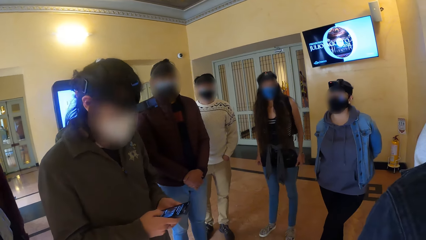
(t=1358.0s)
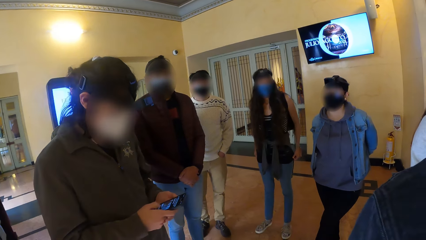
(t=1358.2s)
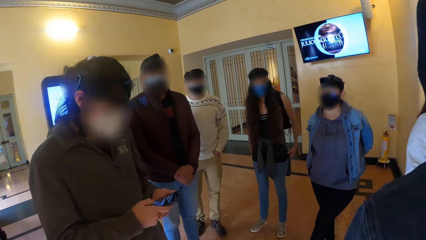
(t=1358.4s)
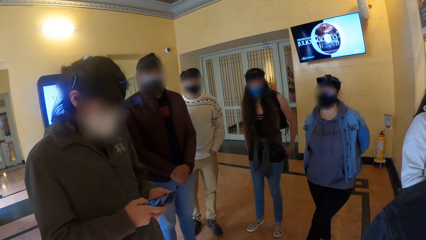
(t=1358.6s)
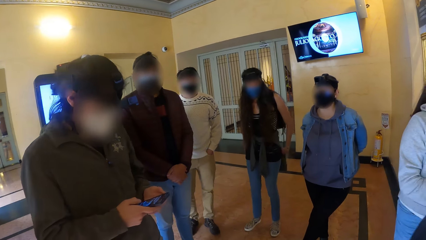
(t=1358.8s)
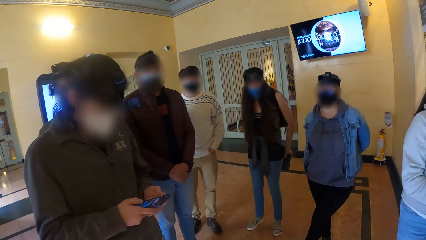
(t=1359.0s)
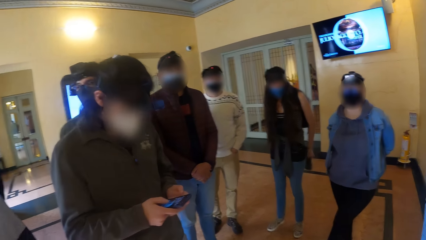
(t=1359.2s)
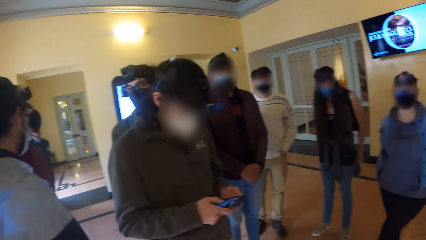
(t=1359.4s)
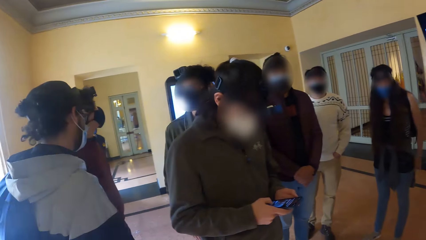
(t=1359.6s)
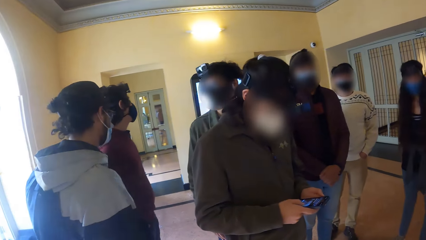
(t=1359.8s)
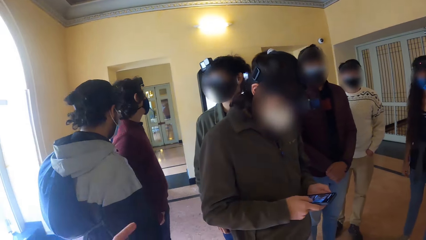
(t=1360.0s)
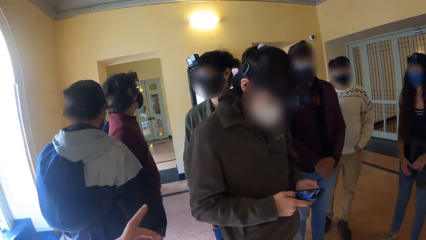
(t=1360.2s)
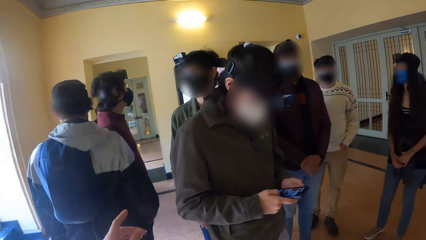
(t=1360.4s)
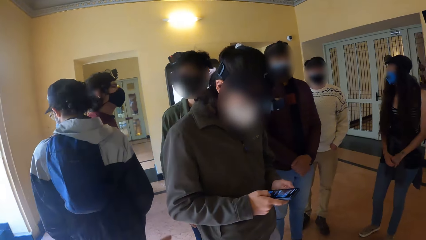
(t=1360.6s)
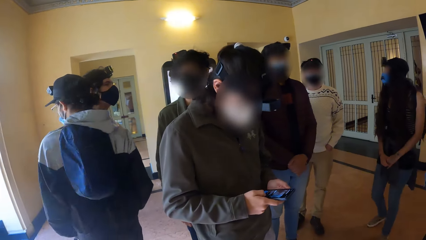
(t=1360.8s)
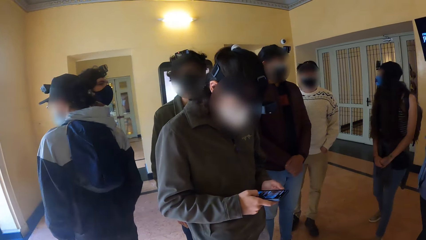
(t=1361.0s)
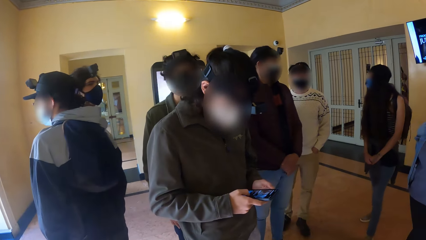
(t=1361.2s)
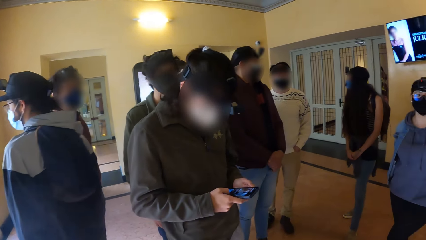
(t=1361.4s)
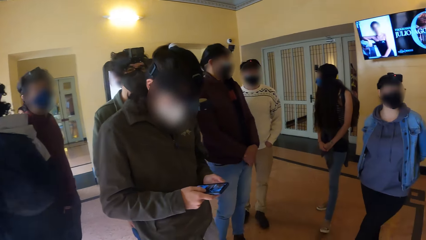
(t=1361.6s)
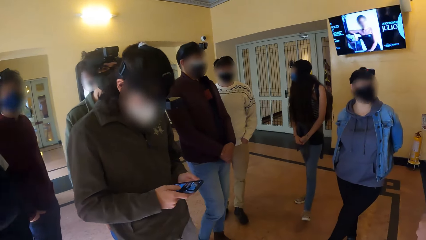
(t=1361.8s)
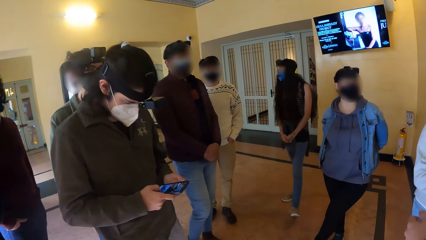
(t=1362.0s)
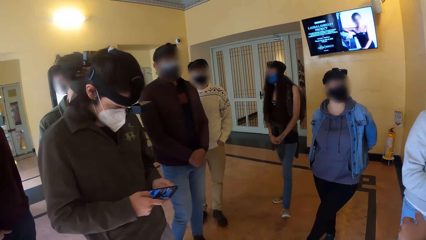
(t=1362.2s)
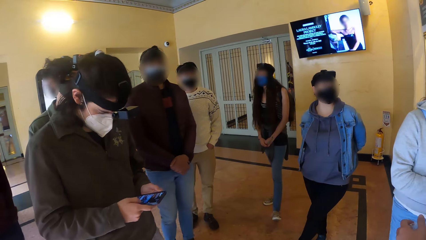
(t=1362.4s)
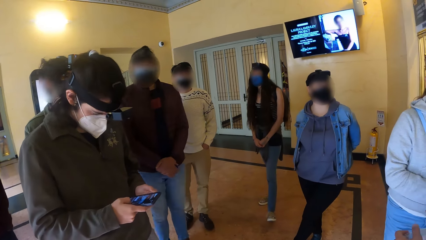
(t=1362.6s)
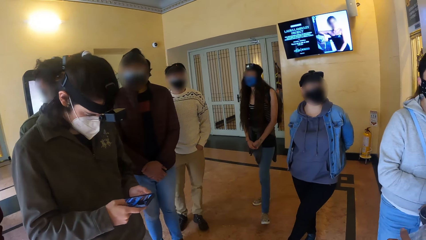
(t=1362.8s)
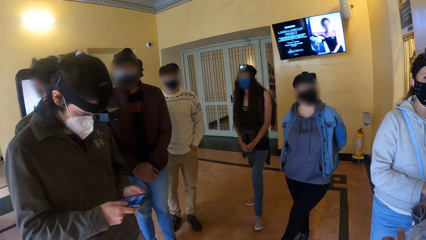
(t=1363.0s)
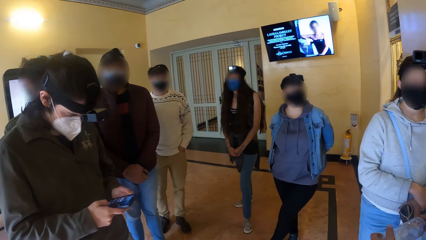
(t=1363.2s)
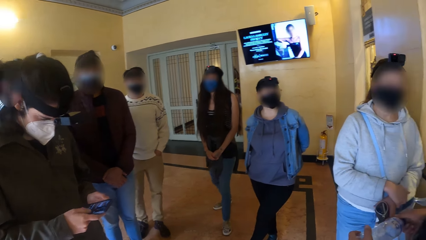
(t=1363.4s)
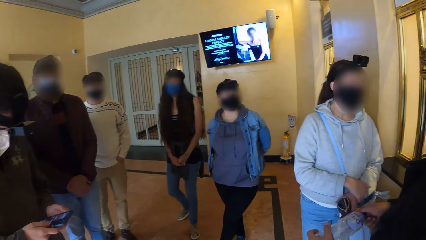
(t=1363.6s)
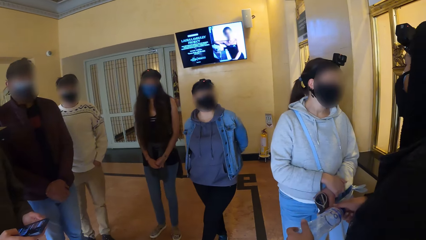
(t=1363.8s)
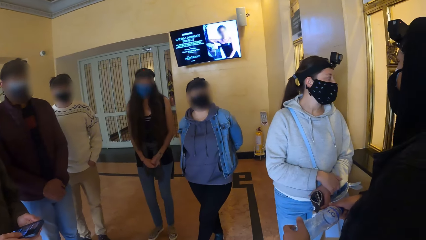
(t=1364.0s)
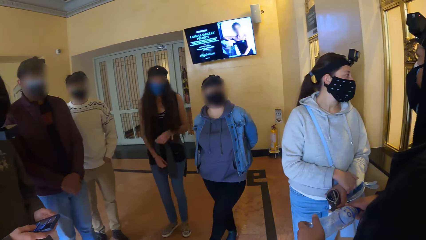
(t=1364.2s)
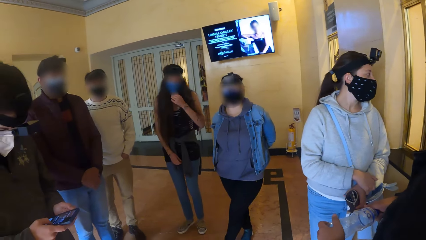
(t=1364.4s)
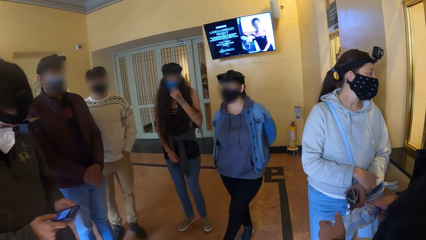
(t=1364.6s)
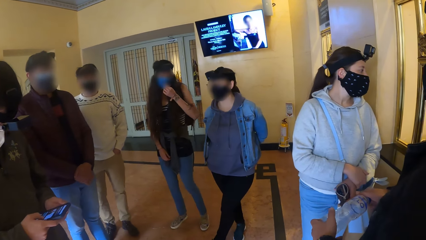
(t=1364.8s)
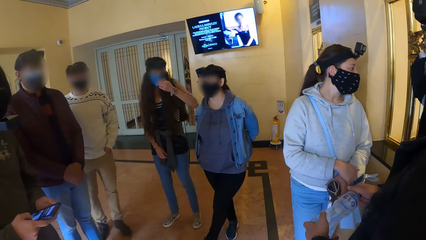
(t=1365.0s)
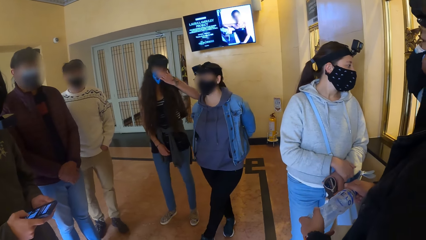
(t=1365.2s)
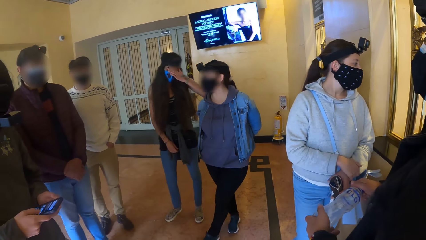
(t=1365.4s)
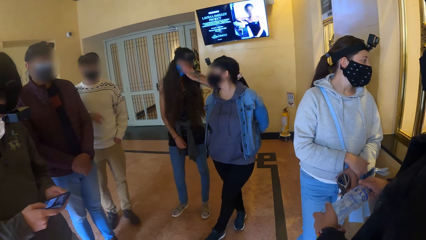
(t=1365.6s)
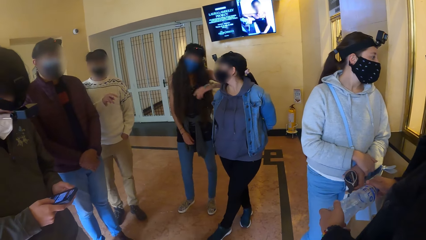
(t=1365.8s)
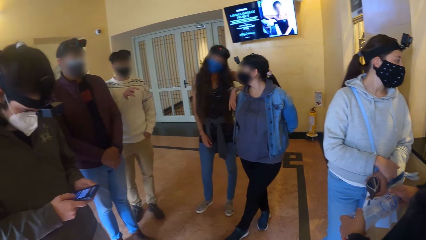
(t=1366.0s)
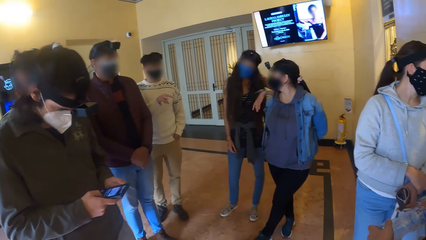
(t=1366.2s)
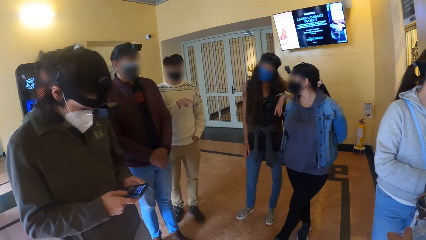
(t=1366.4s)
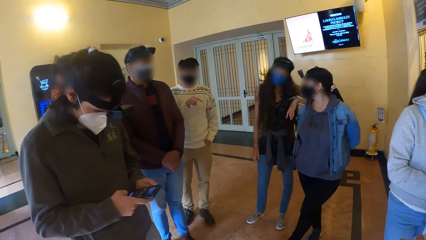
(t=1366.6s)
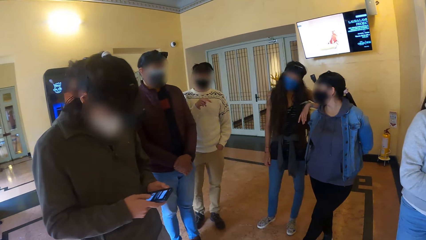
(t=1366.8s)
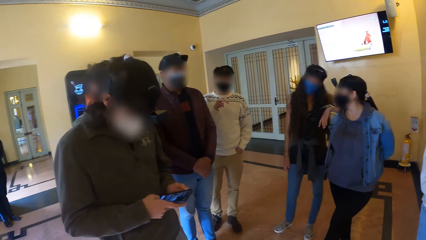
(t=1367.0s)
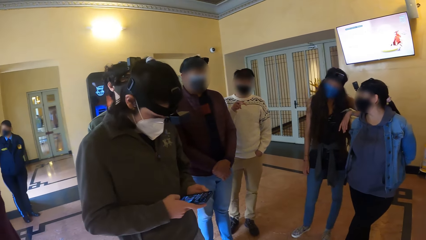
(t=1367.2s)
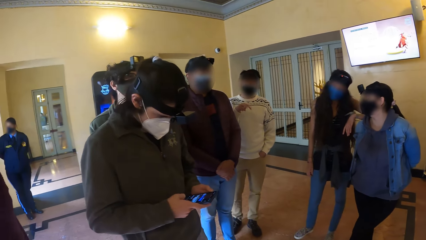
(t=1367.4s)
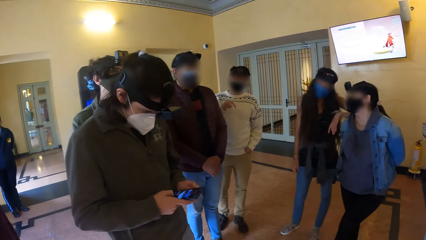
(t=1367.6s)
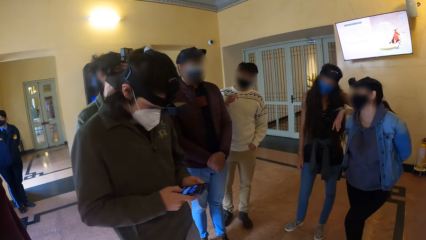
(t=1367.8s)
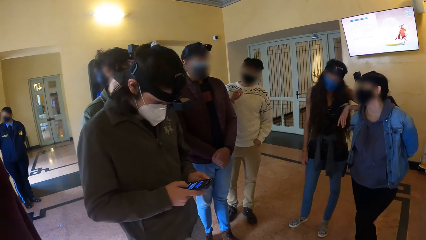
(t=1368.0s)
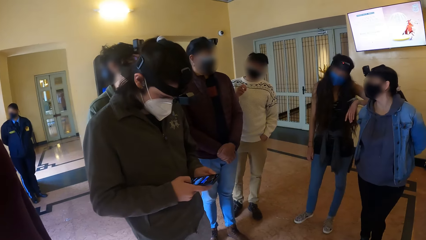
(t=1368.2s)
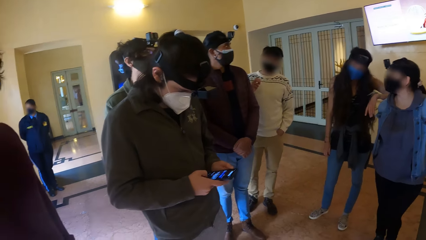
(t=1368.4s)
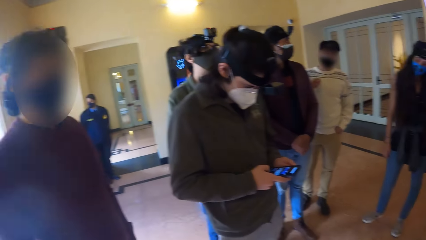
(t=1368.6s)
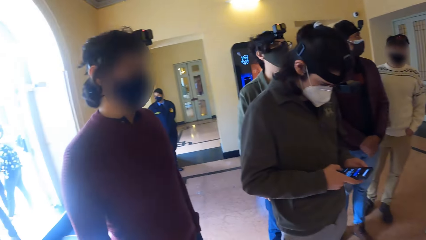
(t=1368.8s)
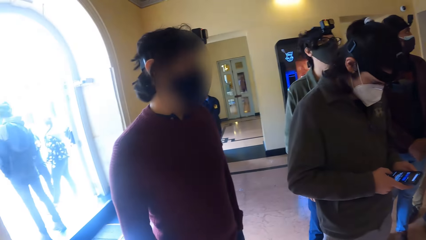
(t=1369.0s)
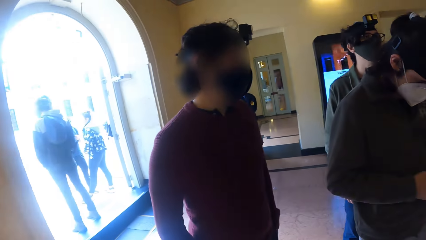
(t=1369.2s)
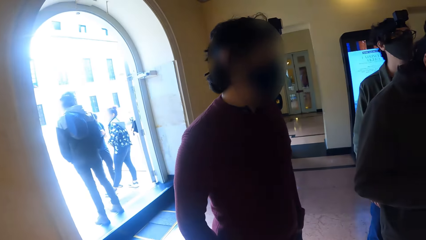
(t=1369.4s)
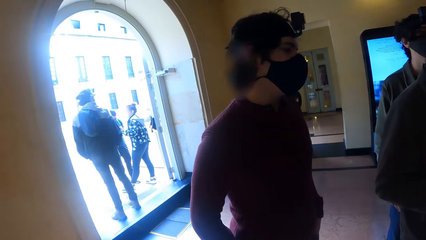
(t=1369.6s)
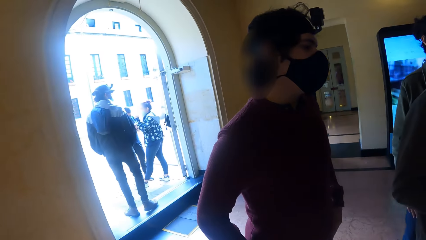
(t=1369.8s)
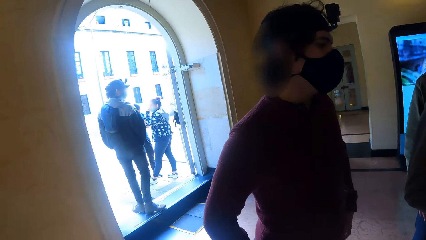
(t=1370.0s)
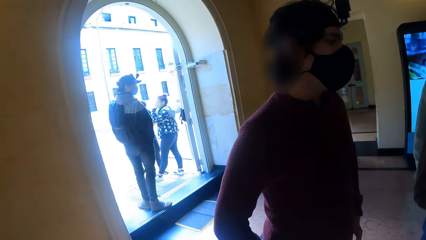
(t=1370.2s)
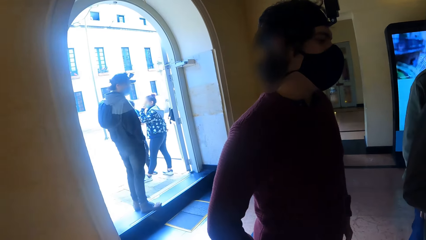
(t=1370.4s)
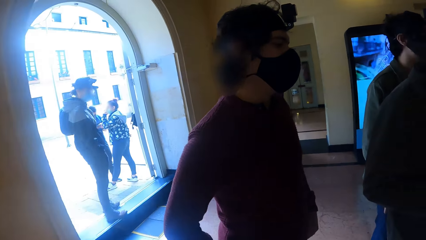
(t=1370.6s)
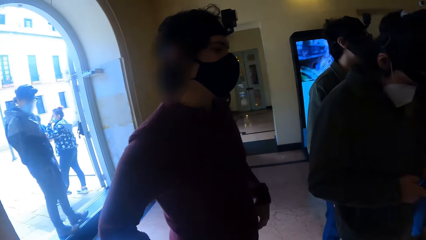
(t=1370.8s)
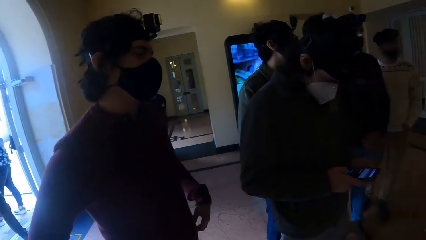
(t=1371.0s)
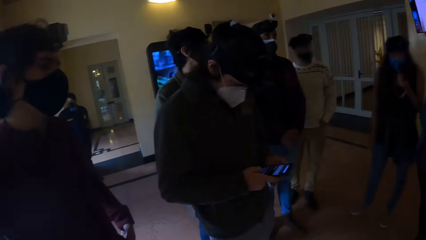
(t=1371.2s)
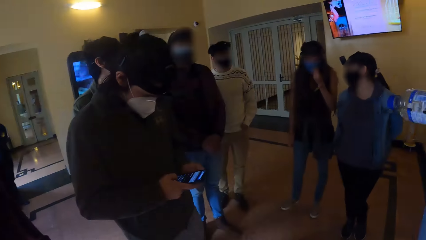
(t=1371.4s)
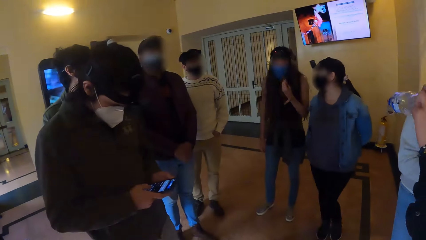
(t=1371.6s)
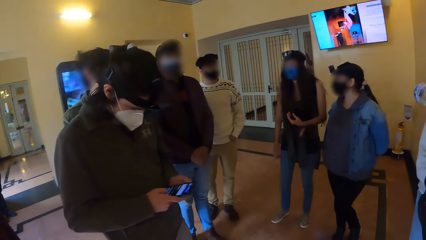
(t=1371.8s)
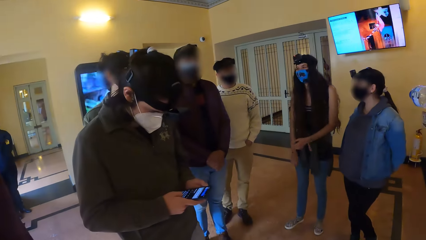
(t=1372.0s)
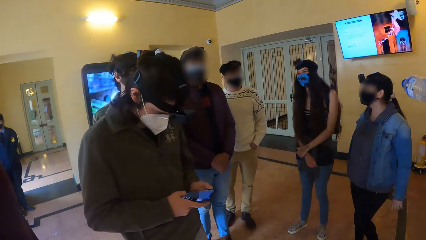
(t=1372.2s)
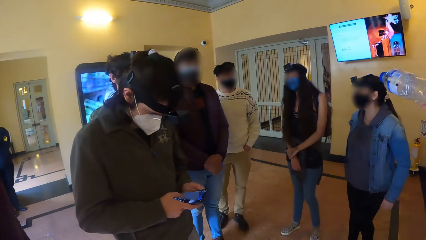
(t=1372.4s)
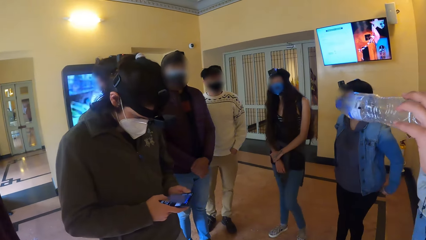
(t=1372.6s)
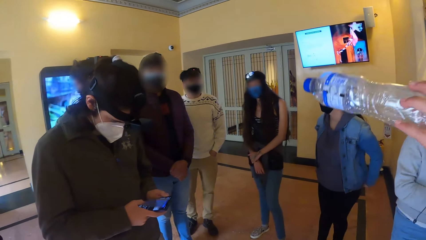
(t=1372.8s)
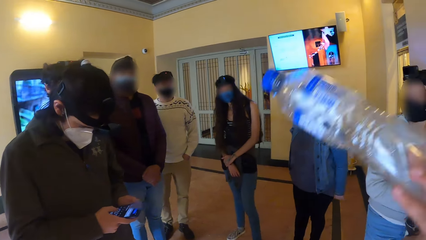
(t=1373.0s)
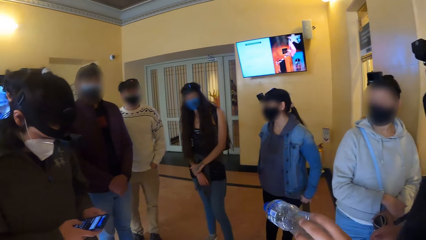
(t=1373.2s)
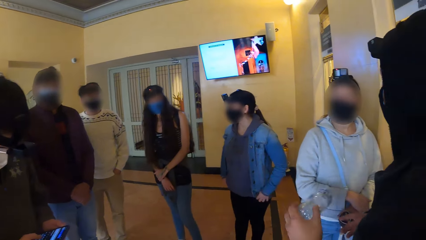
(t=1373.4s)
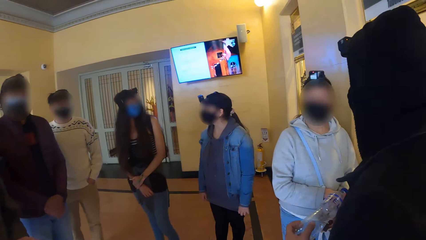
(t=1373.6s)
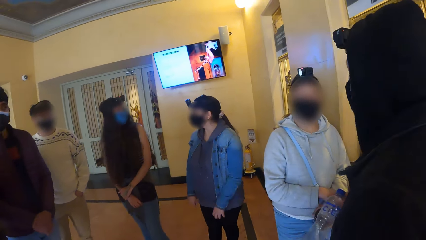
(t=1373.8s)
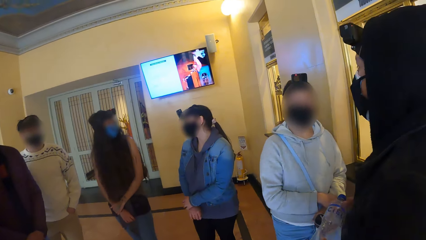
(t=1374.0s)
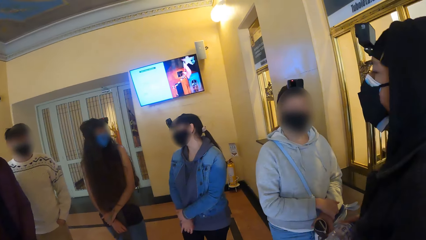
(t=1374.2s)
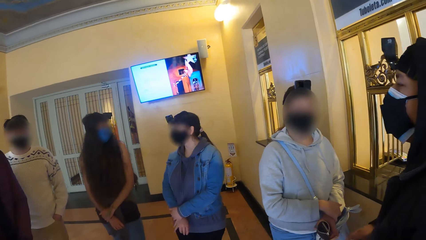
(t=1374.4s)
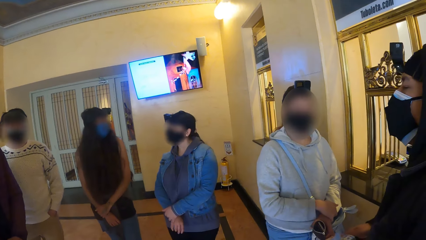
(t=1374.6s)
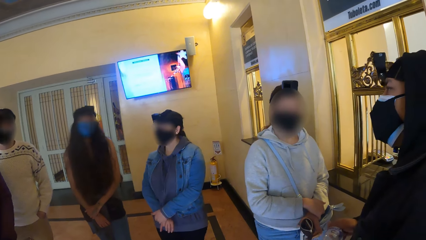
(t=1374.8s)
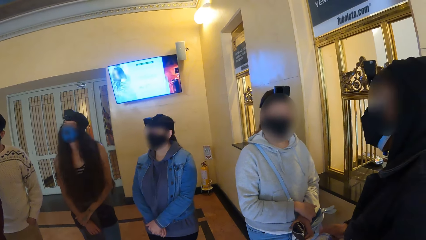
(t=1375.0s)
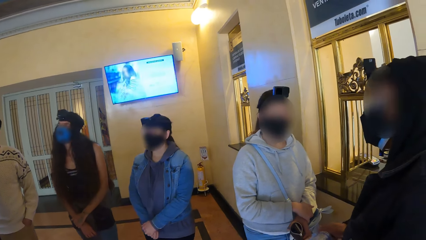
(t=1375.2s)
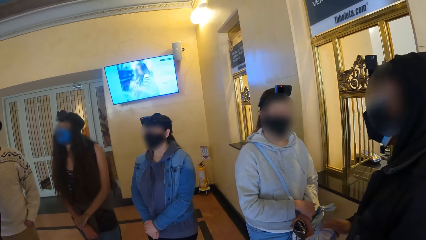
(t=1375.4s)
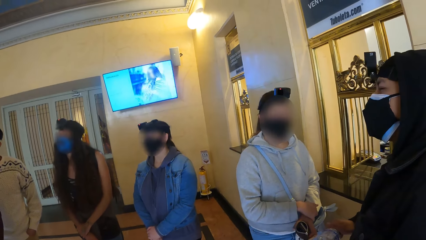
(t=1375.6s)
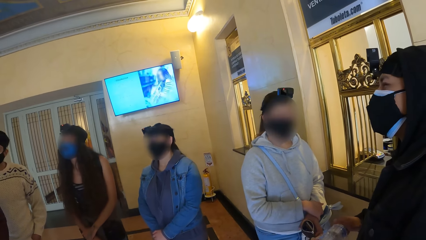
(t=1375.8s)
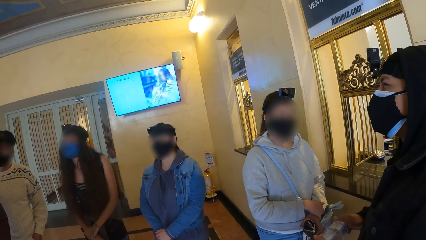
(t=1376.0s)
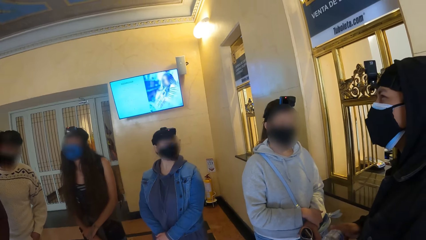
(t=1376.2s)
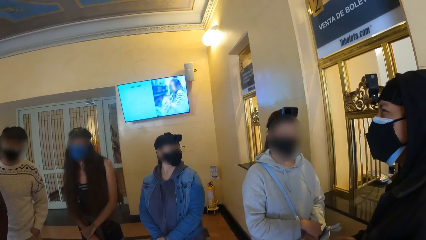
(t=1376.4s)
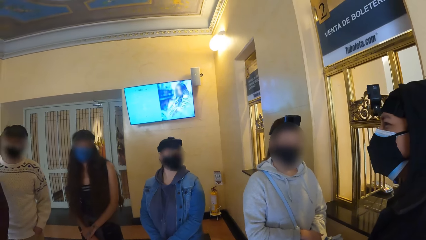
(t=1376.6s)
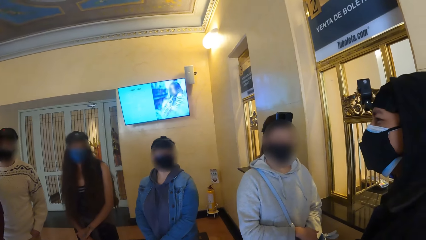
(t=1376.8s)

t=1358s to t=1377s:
A woman operates the mobile phone with her hands. Another woman adjusts her face mask with her left hand. A third woman rests her left hand on the right shoulder of a fourth woman. A man interacts with the third woman. The camera wearer looks around. The second woman touches her face with her left hand. The third woman touches the facemask on her face with her left hand. Another man interacts with the fourth woman. The other man holds the water bottle with both hands.
